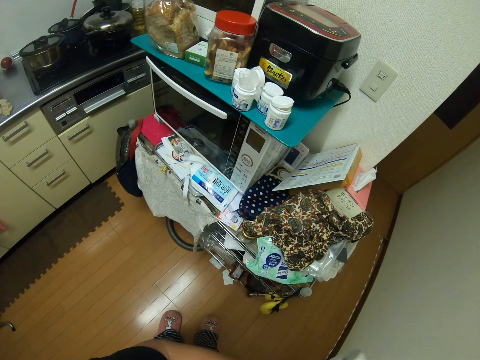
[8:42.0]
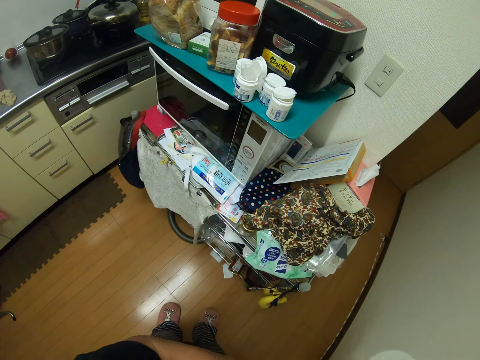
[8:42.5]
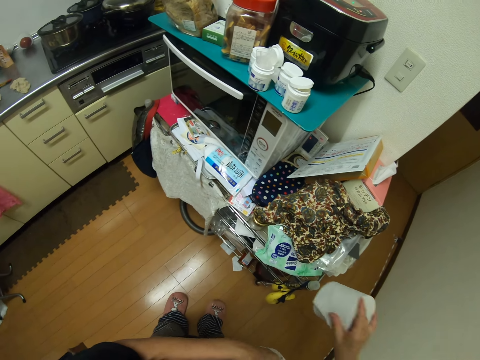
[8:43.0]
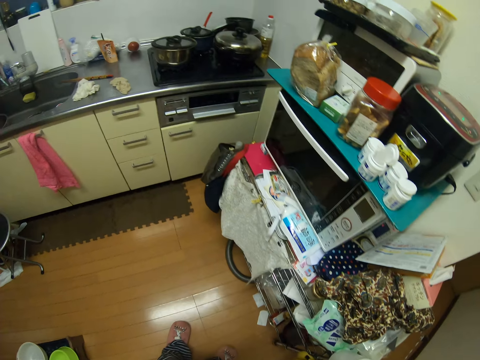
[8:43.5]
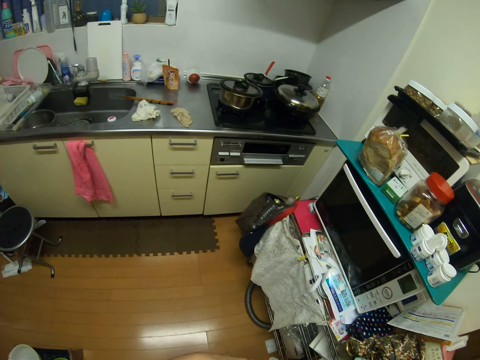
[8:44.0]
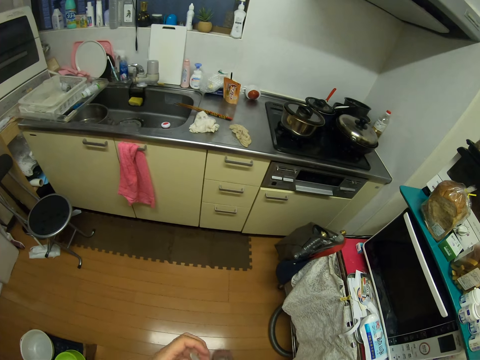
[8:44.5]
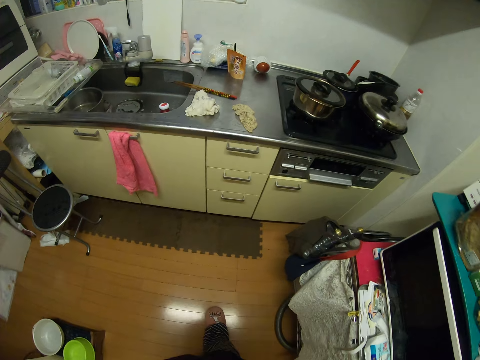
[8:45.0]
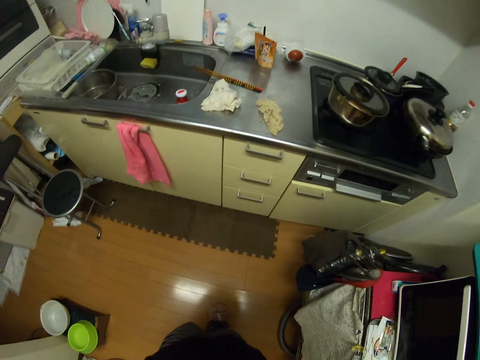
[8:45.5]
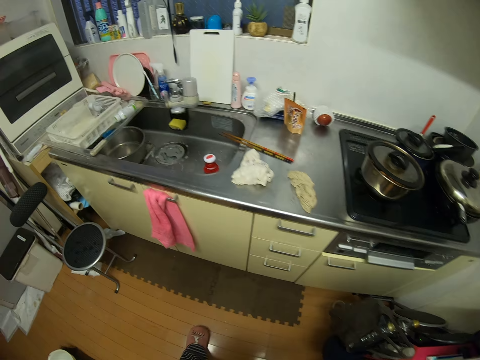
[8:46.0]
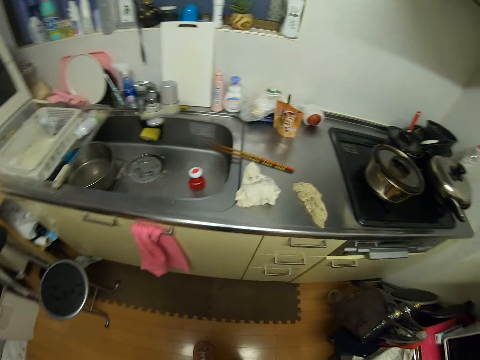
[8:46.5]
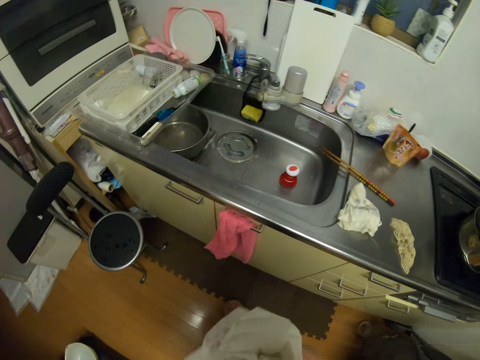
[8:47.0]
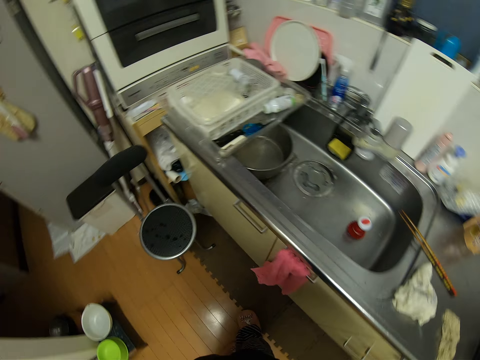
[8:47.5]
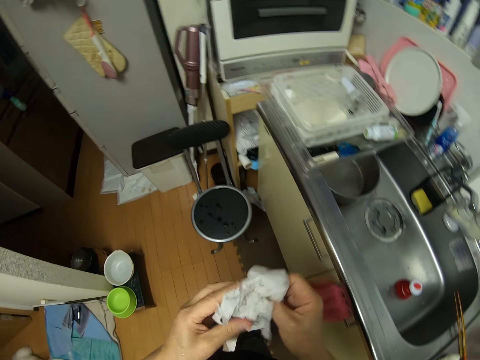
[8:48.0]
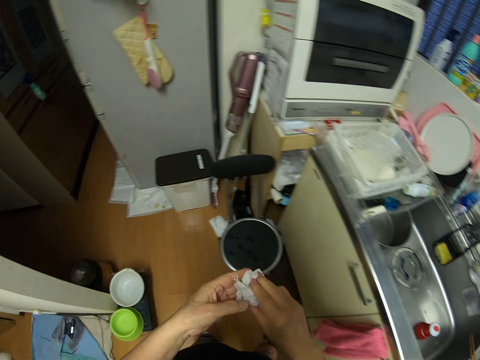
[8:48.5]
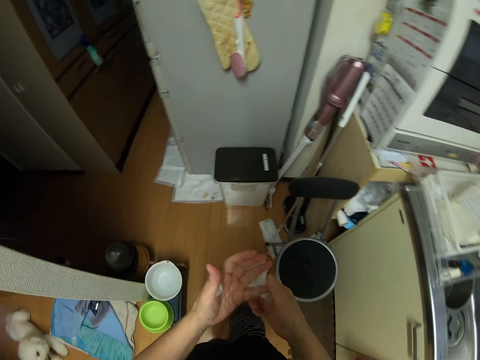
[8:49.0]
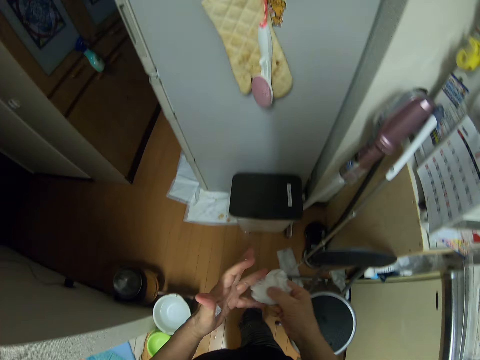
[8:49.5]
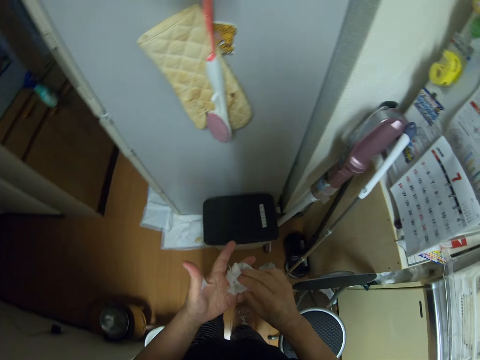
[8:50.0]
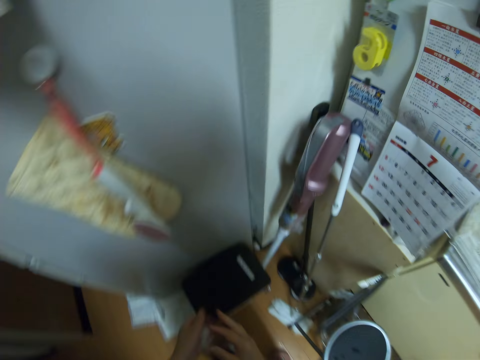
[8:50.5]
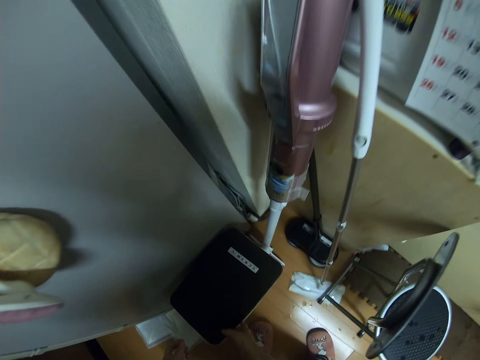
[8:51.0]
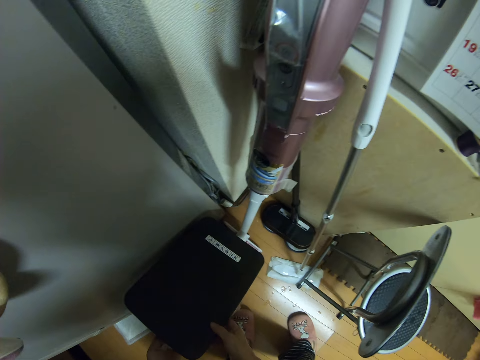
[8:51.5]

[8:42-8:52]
The camera wearer rolls off a tissue paper. She drops the toilet roll back on the shelf. She walks towards the kitchen sink. She cleans her hand with the toilet paper.
